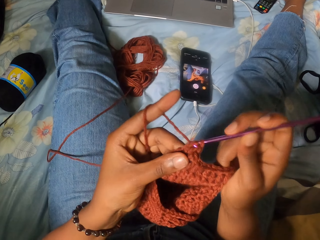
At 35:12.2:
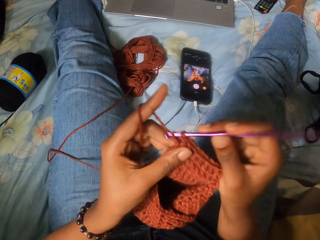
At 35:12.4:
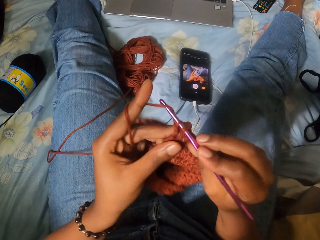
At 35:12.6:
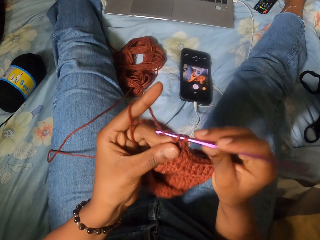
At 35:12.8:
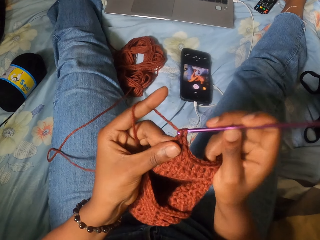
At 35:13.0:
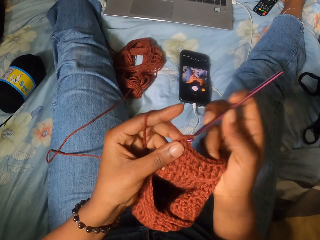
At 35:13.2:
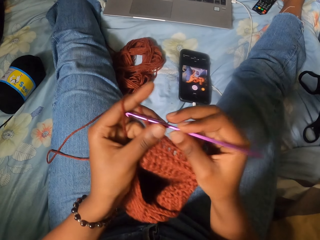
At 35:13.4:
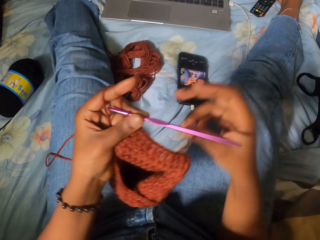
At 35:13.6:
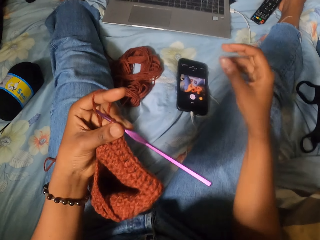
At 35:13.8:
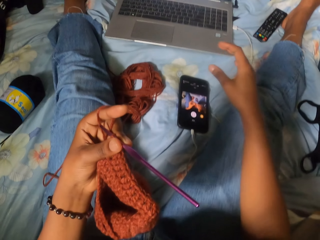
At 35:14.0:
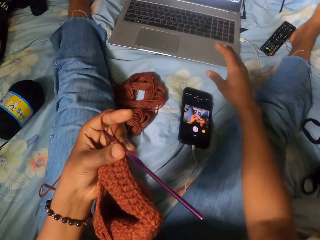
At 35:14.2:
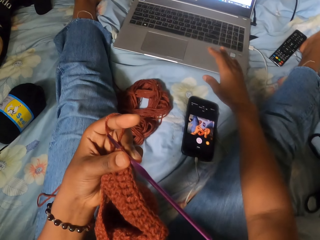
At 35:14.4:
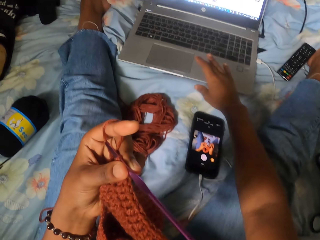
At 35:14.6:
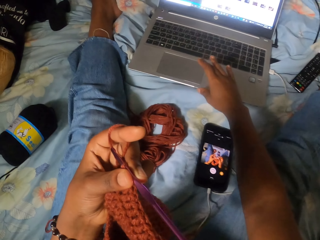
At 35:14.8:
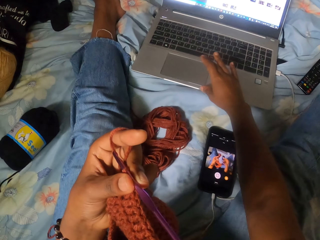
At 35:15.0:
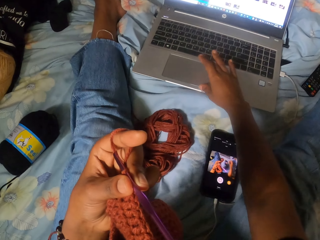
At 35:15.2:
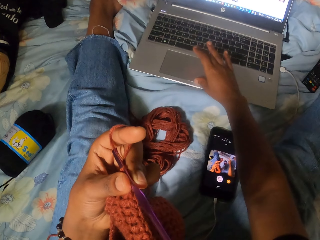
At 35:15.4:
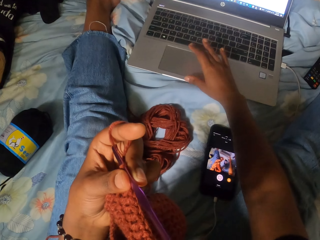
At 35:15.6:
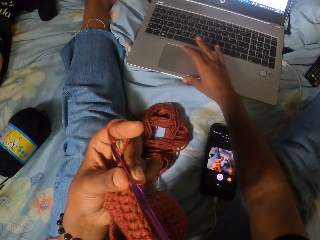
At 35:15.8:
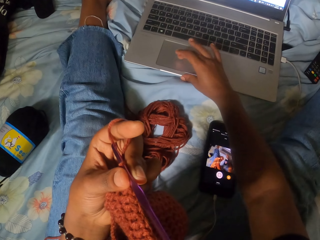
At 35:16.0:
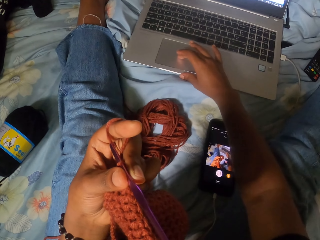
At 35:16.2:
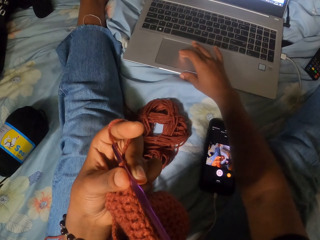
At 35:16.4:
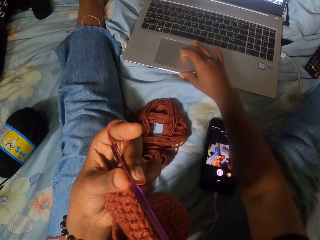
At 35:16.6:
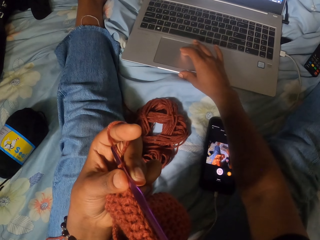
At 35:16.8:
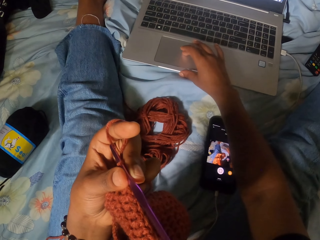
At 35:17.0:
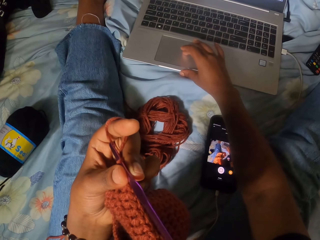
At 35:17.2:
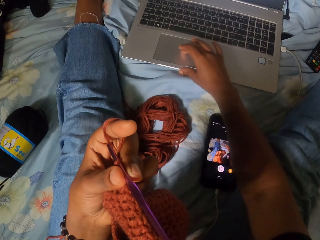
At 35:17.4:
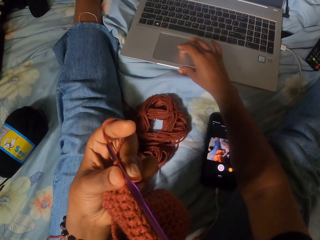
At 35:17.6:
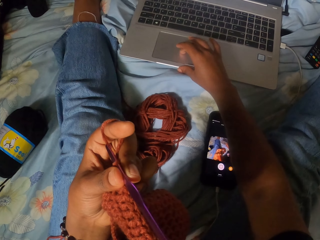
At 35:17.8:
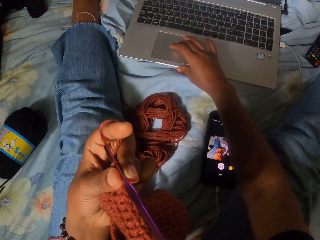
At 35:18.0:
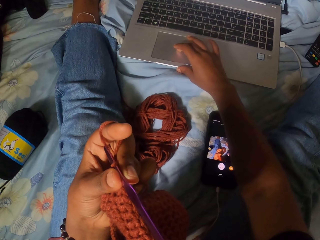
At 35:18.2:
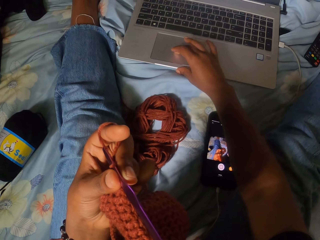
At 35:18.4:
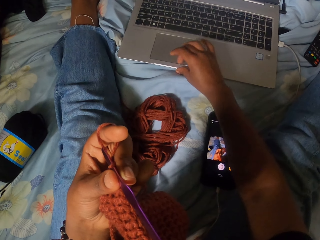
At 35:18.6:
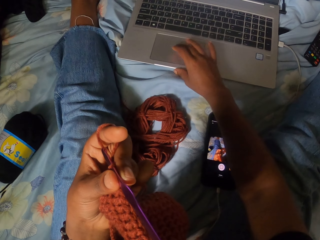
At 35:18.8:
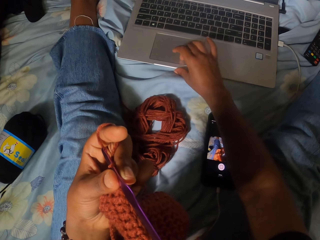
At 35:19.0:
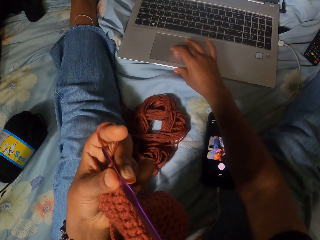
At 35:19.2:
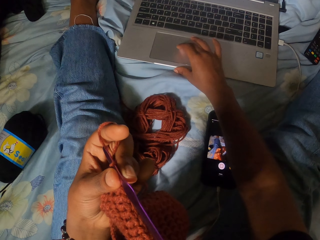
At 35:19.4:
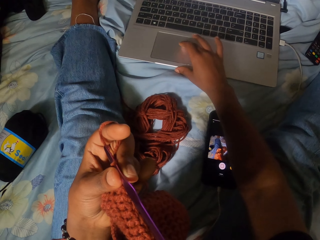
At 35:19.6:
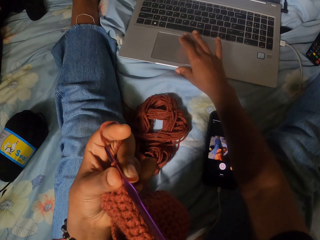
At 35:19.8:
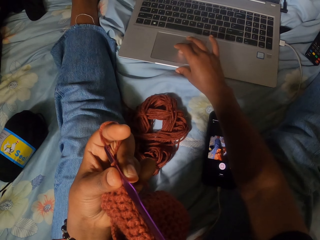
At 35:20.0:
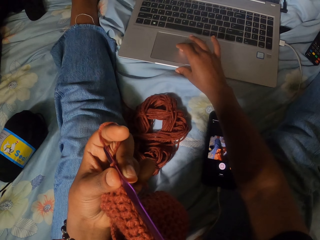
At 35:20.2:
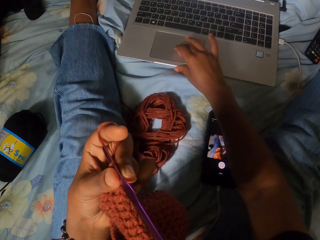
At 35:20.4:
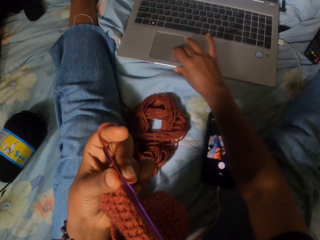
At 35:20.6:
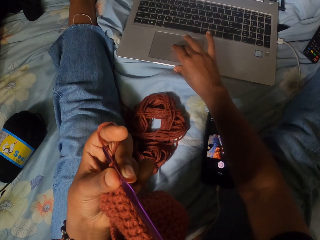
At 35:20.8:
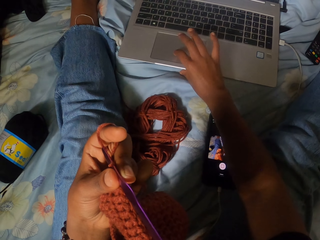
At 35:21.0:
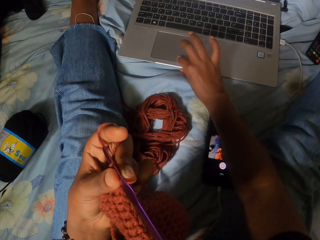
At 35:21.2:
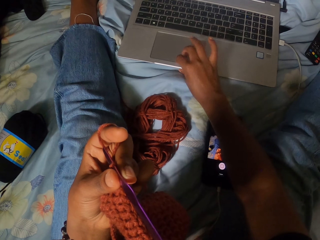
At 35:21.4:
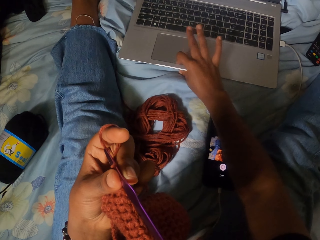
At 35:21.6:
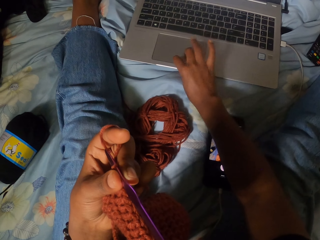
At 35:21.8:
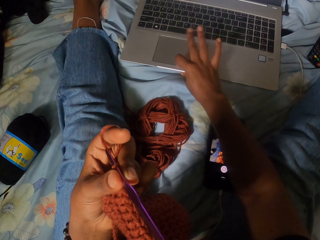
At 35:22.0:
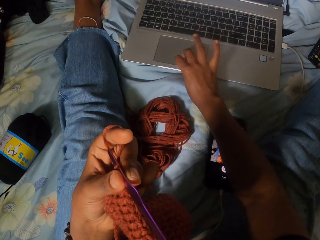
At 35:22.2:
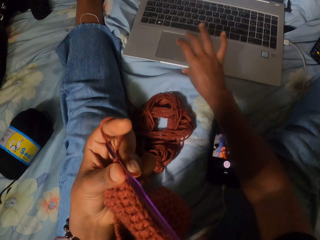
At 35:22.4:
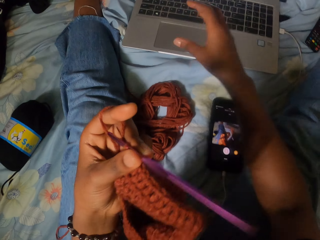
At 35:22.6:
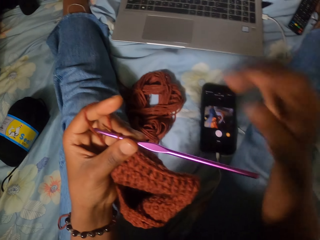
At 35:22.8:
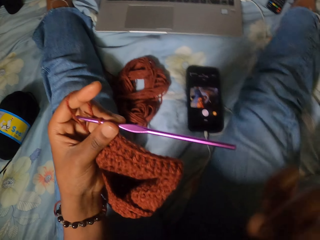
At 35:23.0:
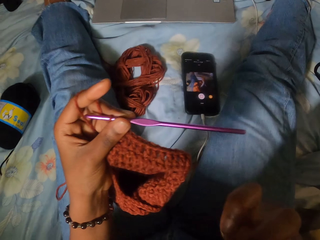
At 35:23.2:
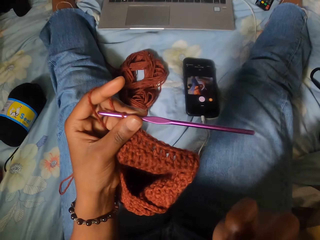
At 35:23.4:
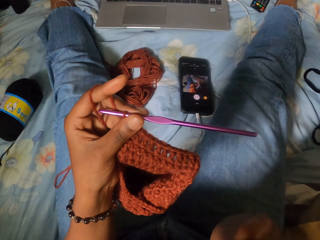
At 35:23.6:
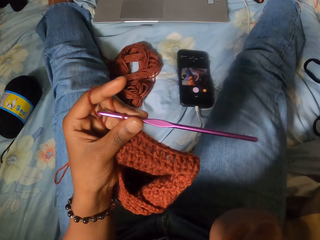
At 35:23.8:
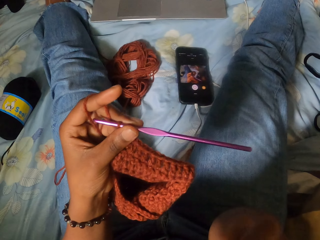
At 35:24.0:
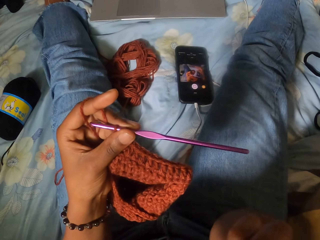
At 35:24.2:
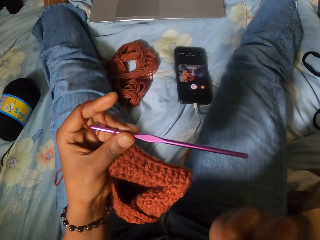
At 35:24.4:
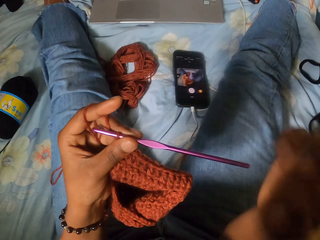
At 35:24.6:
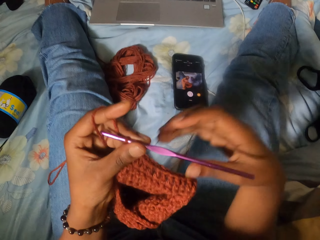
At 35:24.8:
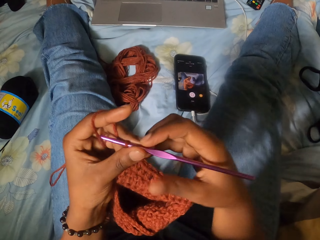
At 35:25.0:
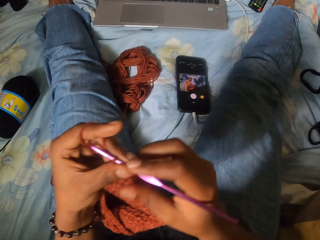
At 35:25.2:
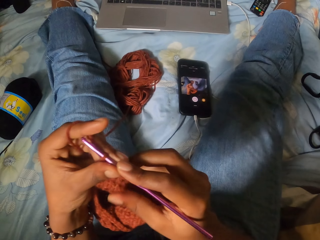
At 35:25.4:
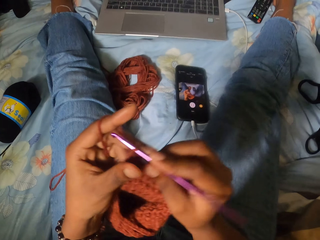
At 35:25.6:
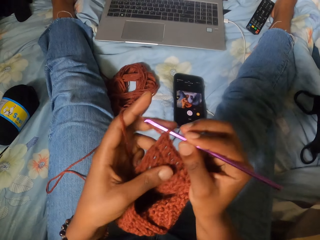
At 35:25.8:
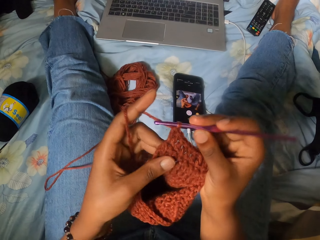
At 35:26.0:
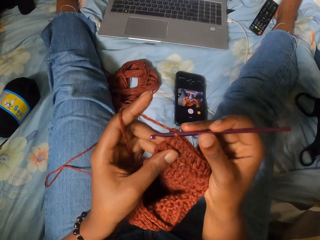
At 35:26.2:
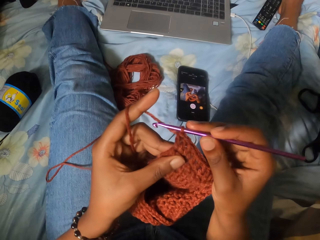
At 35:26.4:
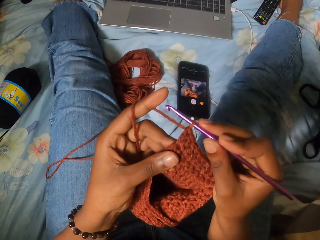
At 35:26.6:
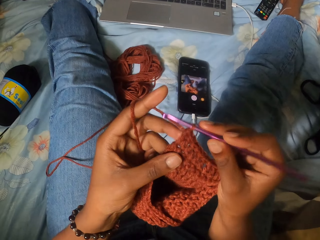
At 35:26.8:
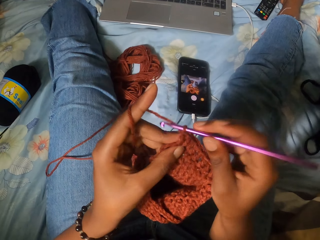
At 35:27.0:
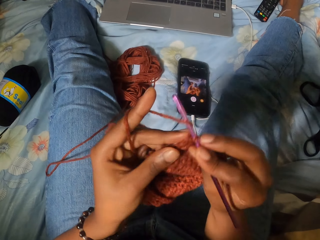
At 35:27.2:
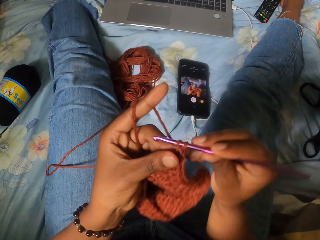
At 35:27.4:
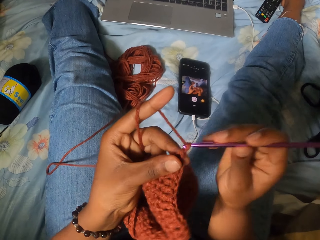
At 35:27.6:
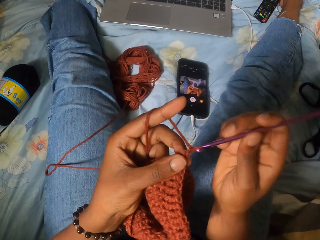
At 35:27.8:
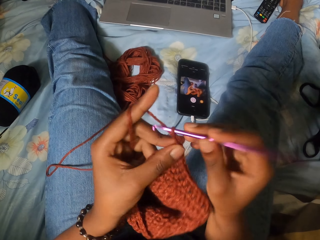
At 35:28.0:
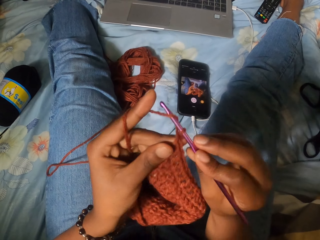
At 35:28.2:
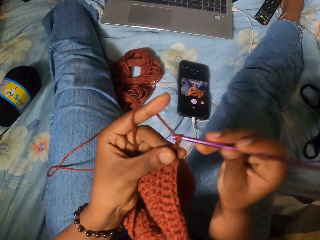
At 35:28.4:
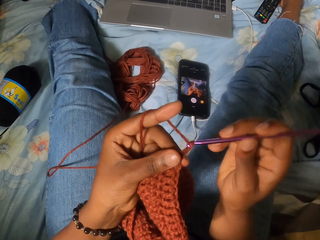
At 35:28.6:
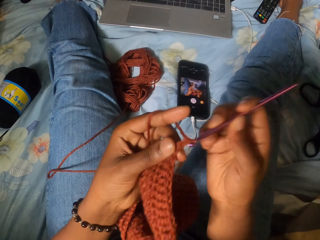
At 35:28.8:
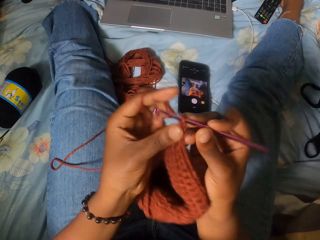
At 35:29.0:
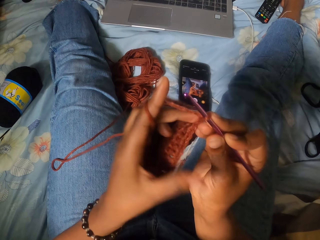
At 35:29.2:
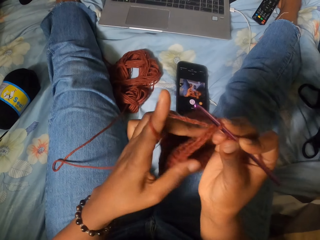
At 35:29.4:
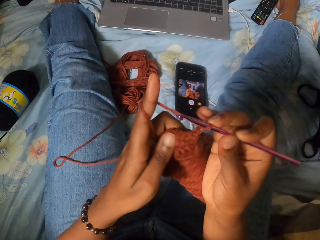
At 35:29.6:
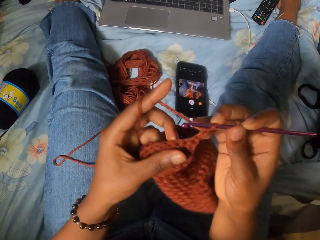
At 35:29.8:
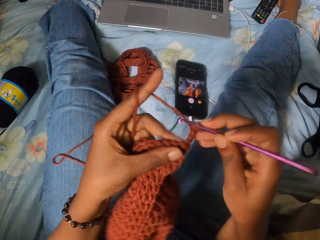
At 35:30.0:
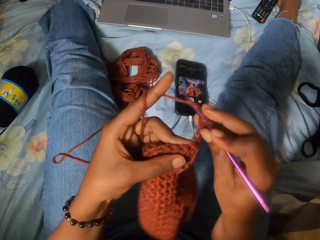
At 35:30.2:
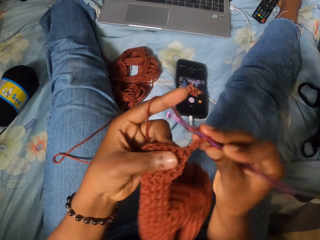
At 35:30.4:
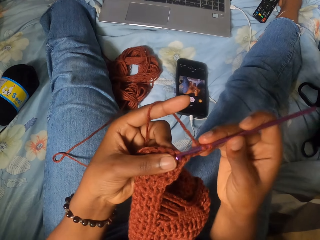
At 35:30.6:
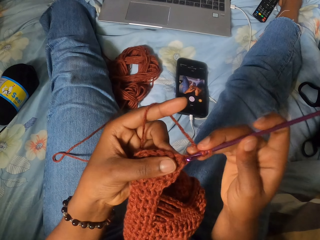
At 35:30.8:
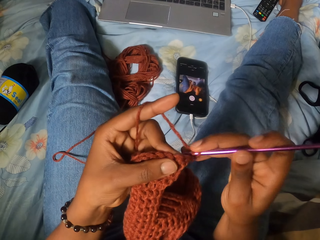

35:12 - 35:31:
The camera wearer operates a laptop between her legs with her right hand. She clicks the laptop. She crochets the piece of wool with the crochet hook in her right hand.

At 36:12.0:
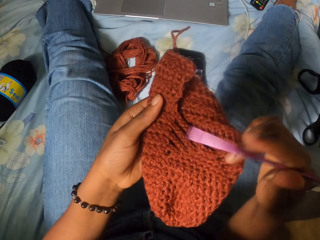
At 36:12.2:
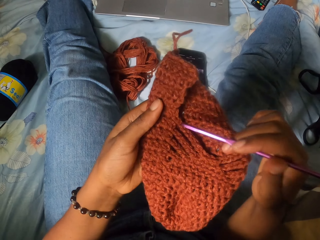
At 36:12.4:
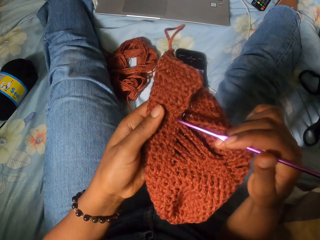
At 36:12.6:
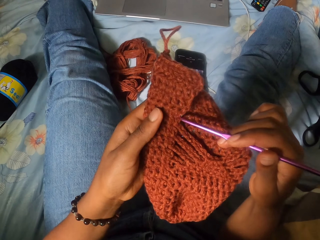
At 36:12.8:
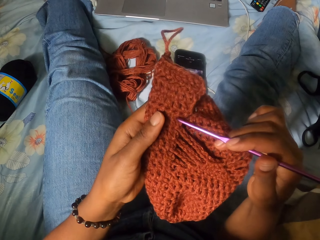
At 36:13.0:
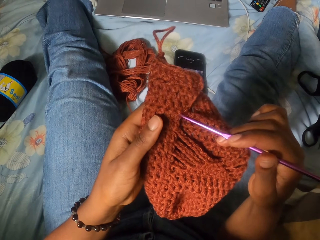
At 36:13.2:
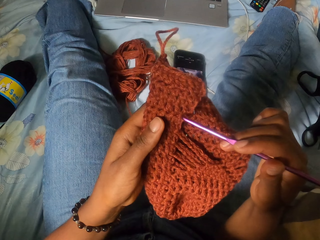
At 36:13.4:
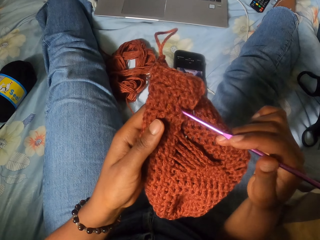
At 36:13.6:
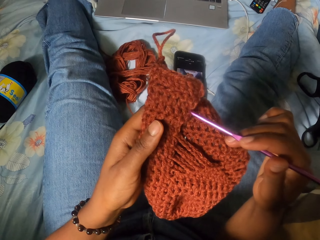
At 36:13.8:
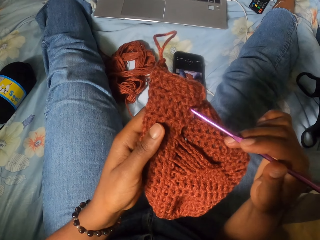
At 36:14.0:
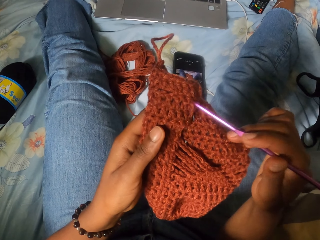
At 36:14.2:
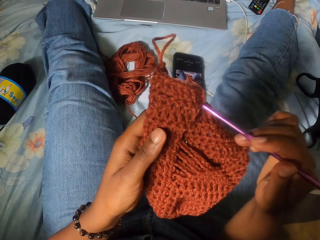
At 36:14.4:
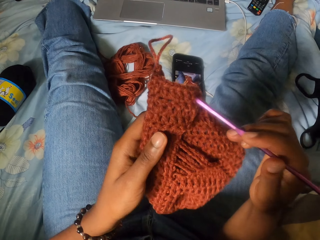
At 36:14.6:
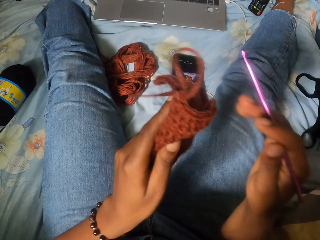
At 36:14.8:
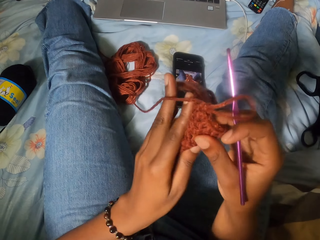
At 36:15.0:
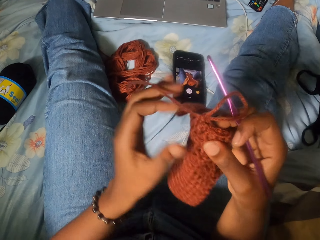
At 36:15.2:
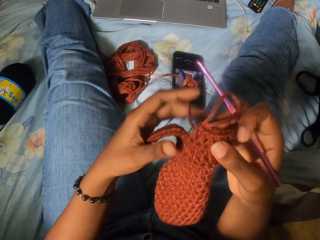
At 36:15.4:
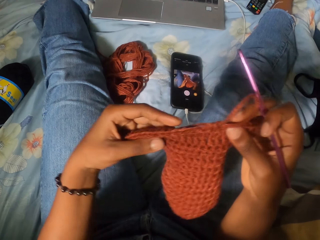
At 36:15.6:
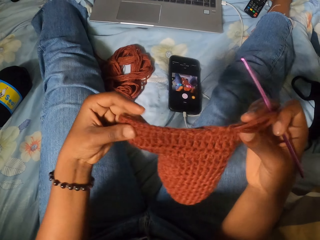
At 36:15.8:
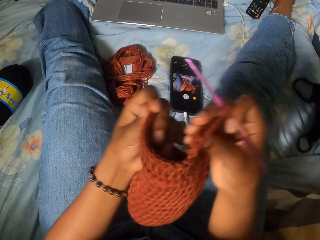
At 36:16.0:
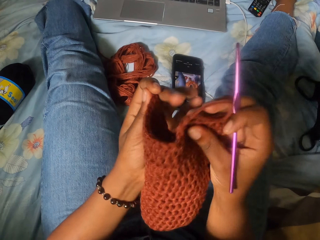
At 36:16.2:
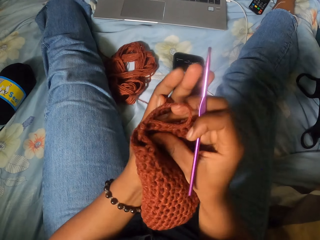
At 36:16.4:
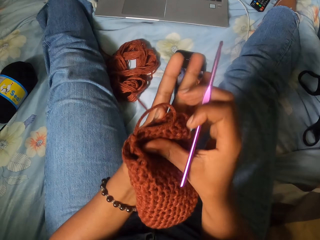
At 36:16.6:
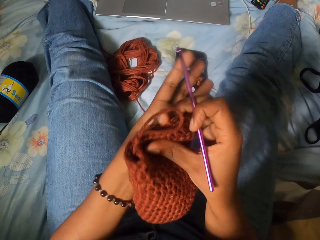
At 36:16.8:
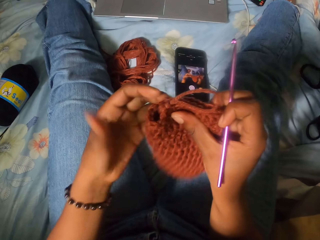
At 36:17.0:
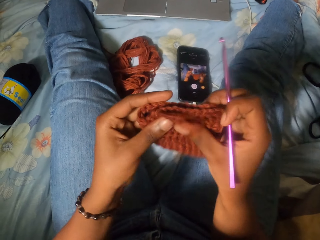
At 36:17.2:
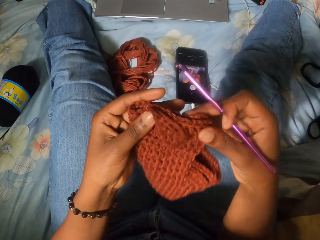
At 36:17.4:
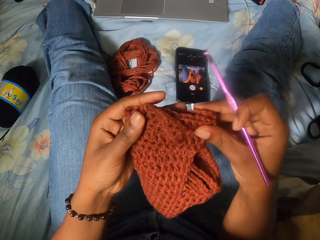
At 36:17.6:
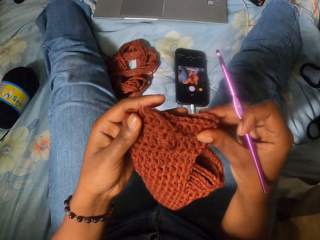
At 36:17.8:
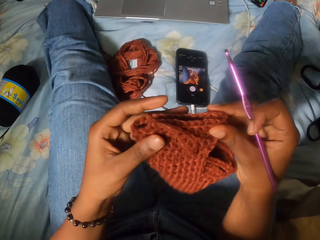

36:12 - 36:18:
The camera wearer counts the pattern of the fabric. They fold the yarn craft with both hands.
